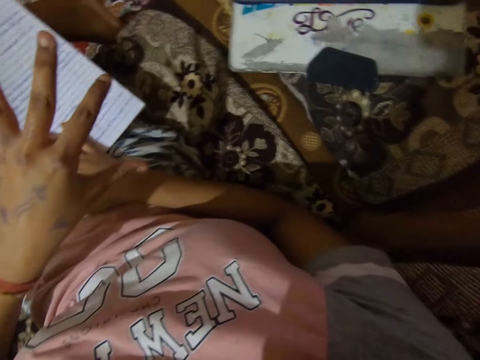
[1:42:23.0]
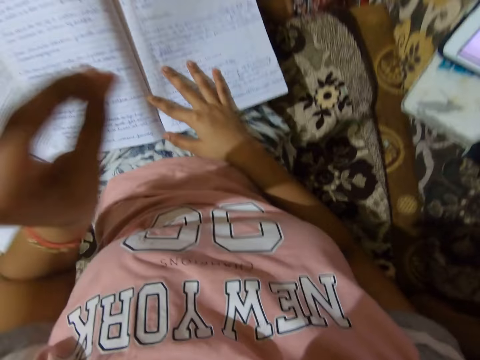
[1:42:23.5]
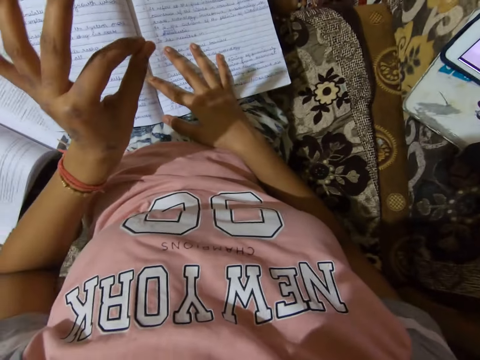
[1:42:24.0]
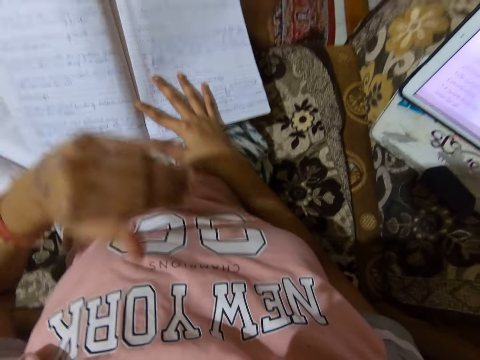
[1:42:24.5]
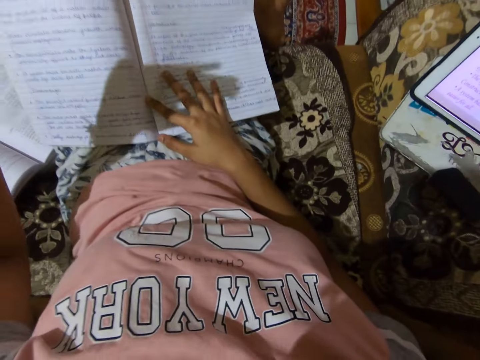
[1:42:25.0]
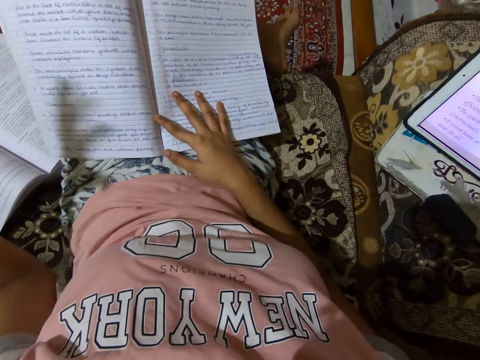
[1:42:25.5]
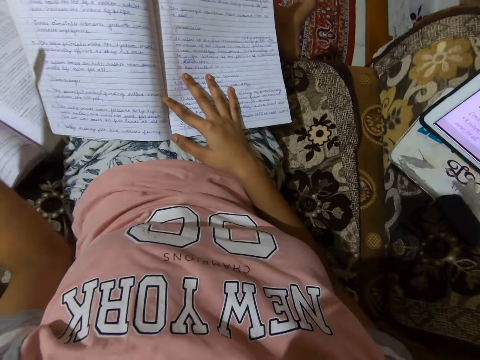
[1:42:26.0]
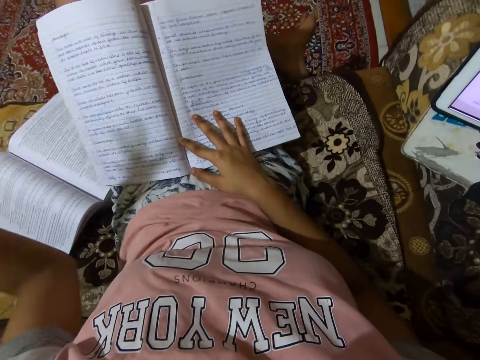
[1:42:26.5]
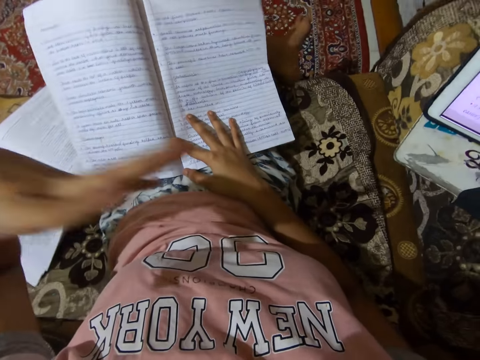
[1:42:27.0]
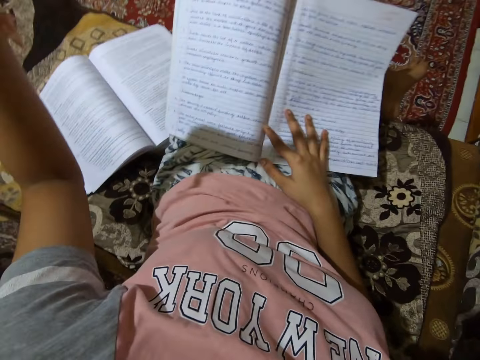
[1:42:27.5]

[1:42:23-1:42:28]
The camera wearer gesticulates with her left hand.

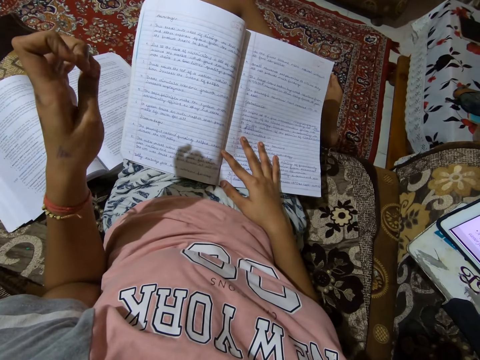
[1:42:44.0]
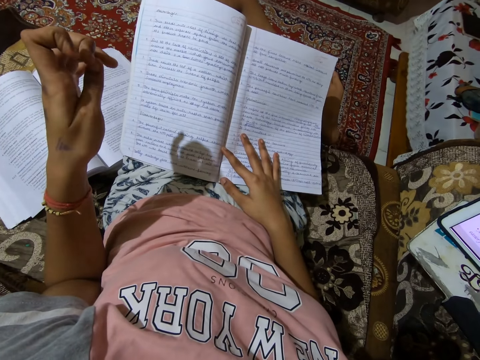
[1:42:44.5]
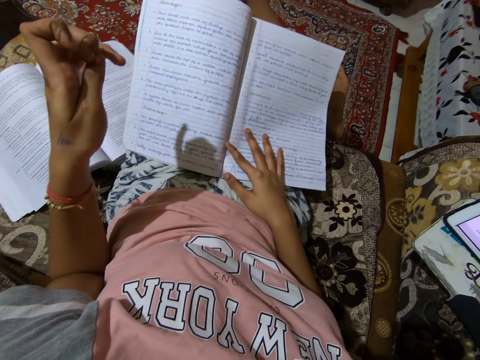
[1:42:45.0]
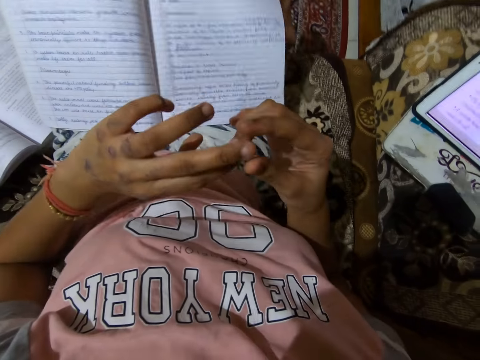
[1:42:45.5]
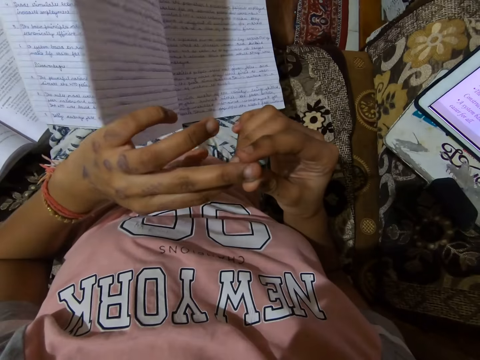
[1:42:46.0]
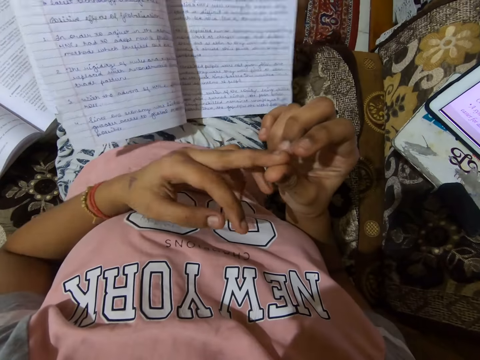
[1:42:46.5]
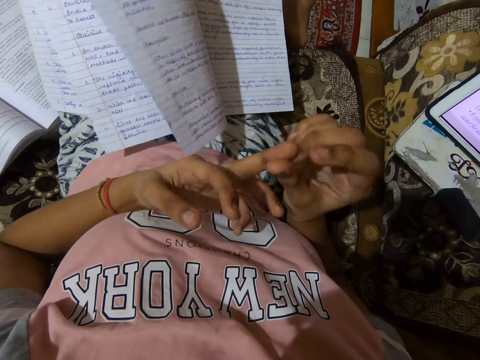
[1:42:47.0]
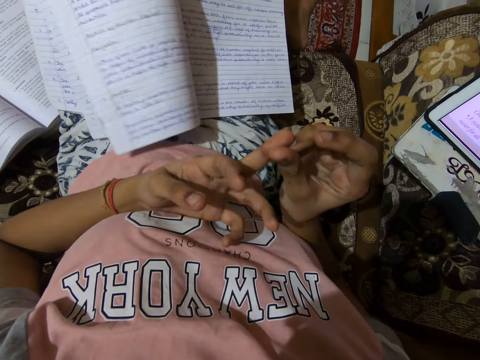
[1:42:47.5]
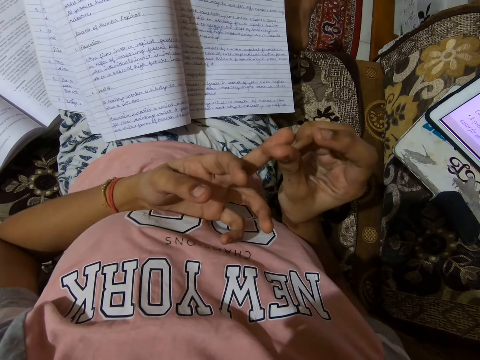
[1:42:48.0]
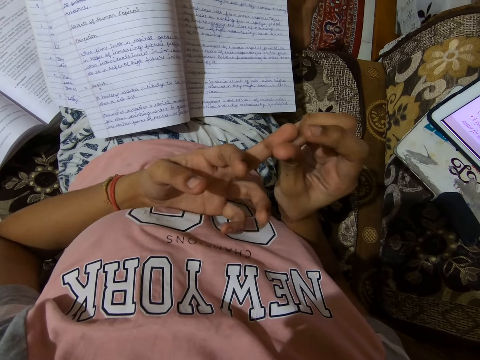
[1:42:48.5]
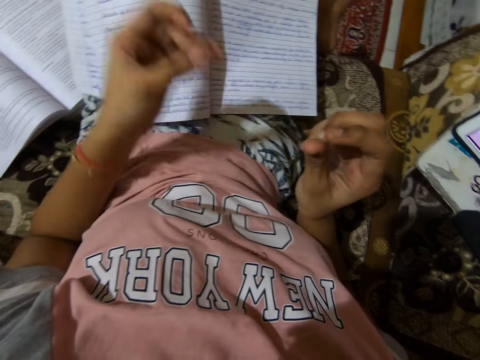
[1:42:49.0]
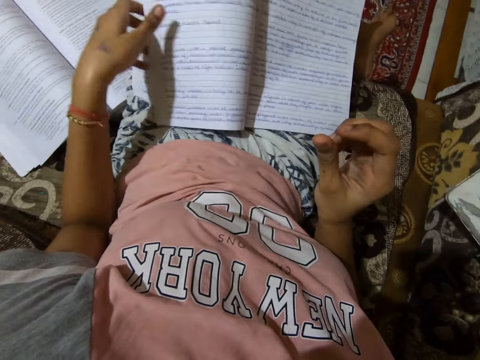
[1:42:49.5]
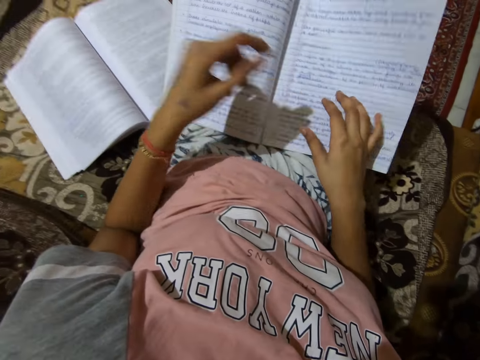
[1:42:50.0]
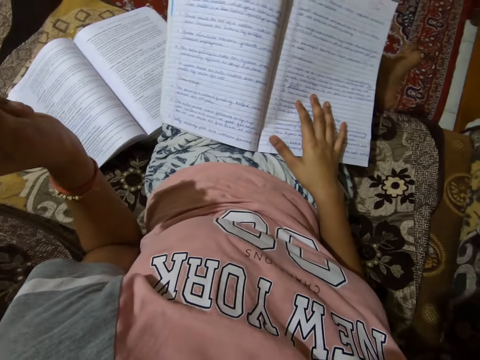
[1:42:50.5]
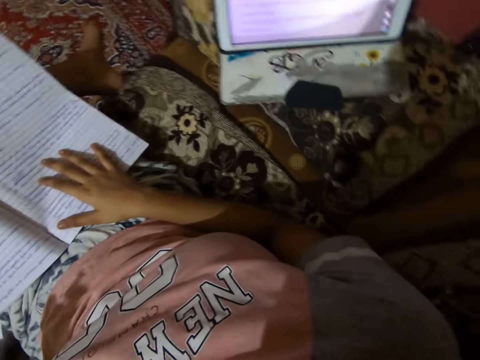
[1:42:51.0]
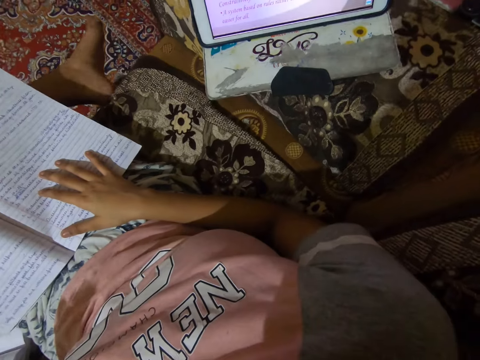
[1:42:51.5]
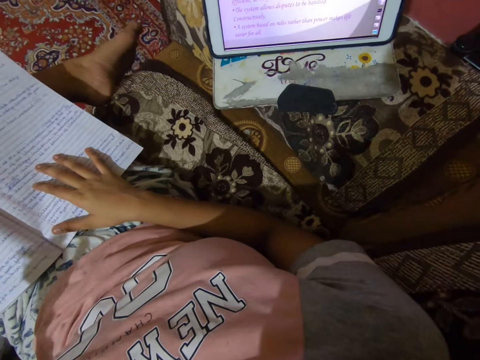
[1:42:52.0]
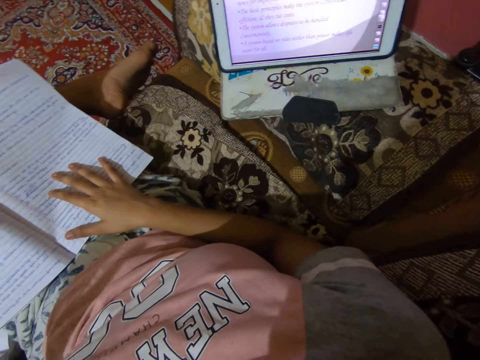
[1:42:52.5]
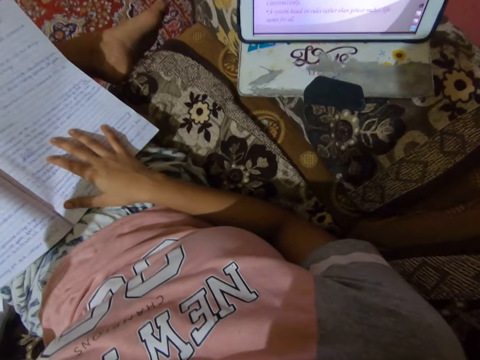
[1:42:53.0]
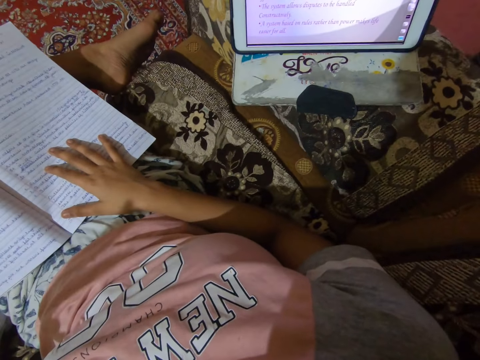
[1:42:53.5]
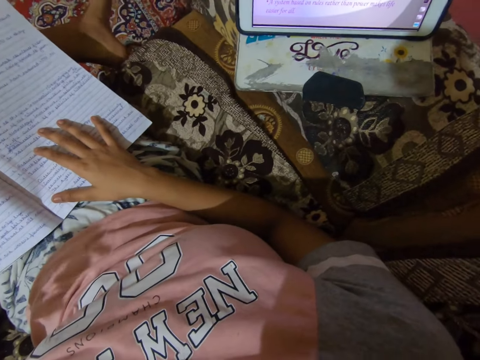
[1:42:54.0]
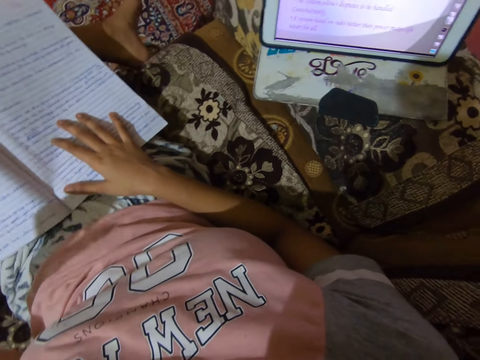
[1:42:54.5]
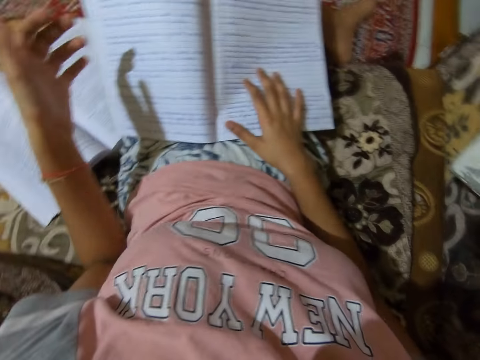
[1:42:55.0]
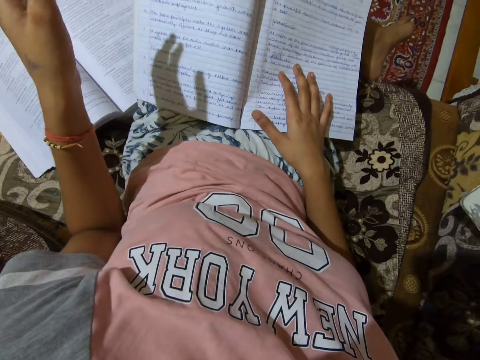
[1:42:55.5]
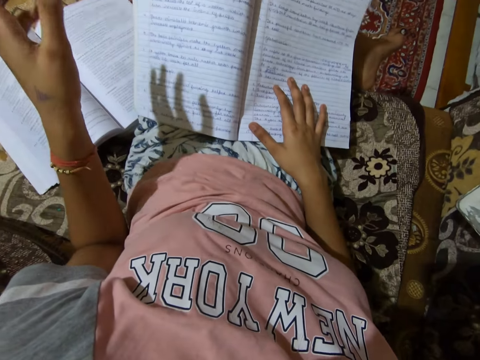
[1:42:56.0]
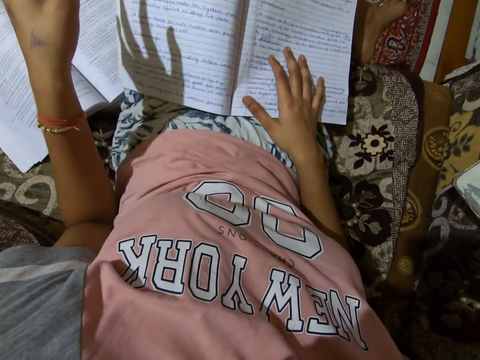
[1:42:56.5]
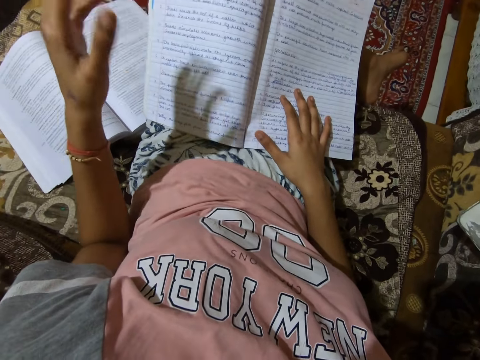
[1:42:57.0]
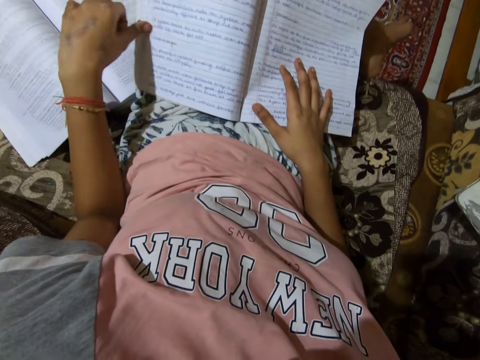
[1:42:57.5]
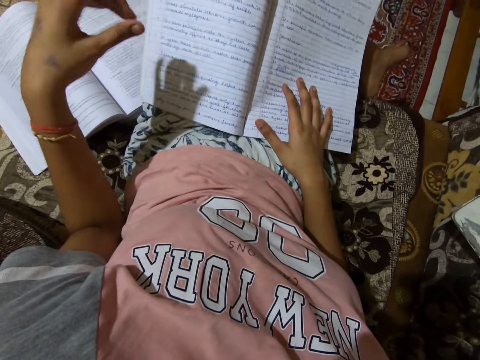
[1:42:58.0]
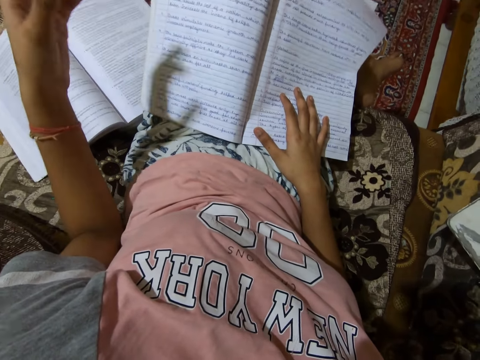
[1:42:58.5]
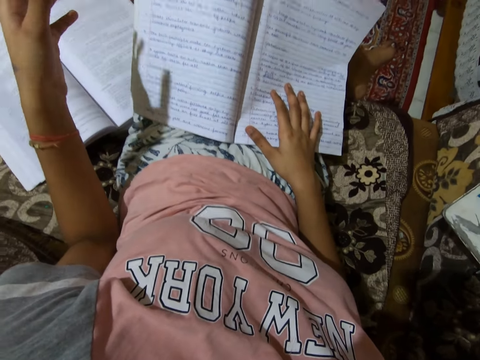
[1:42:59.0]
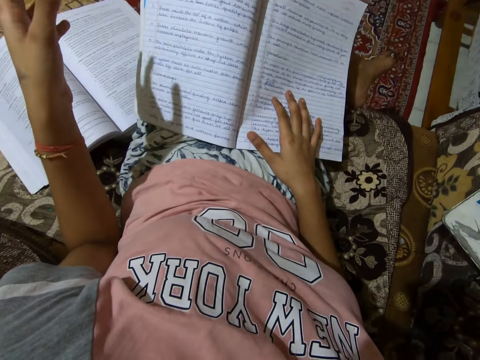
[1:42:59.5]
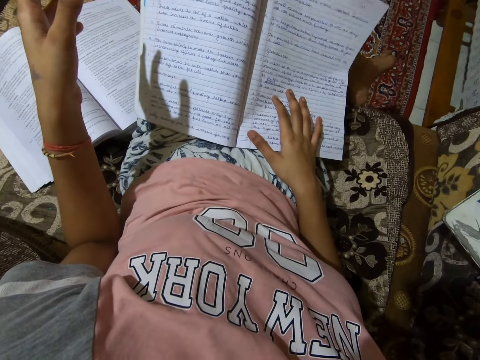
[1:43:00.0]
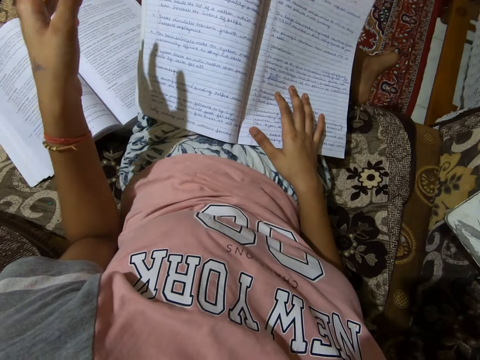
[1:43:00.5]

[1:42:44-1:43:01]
The camera wearer removes her right hand from the notebook. She checks the fingers. She turns the pages of the book. She places her right hand on the notebook. She turns around. She reads from the notebook or tablet aloud. She reads the book.

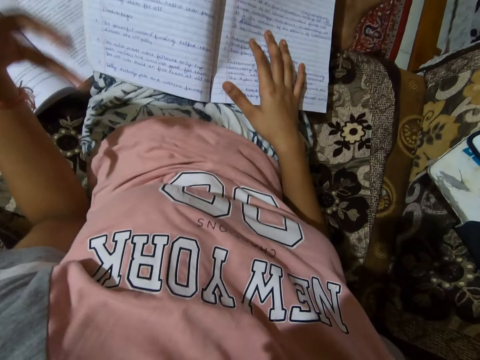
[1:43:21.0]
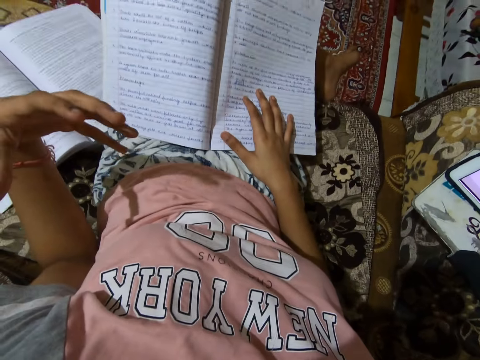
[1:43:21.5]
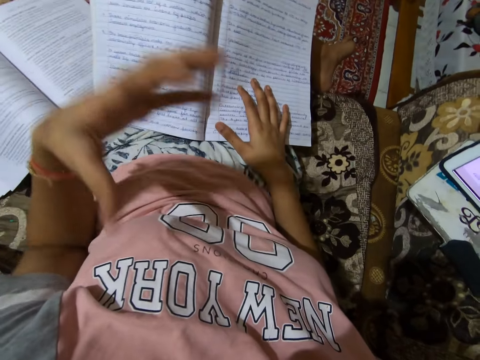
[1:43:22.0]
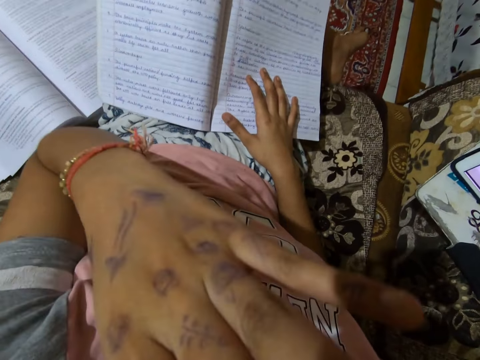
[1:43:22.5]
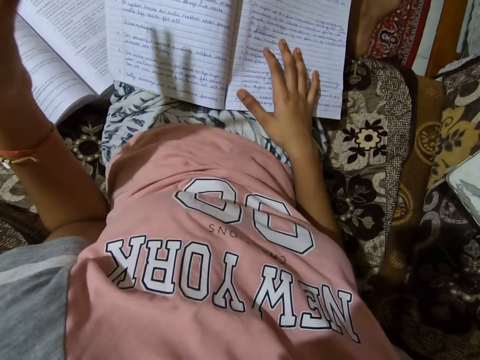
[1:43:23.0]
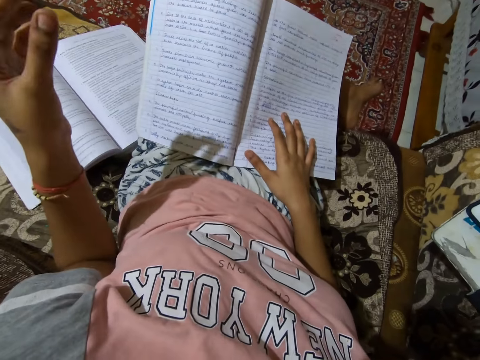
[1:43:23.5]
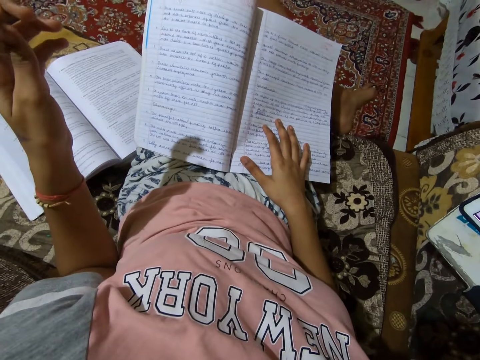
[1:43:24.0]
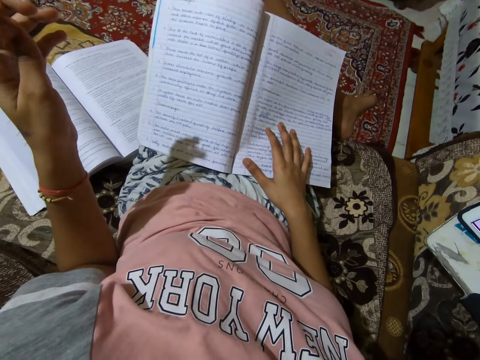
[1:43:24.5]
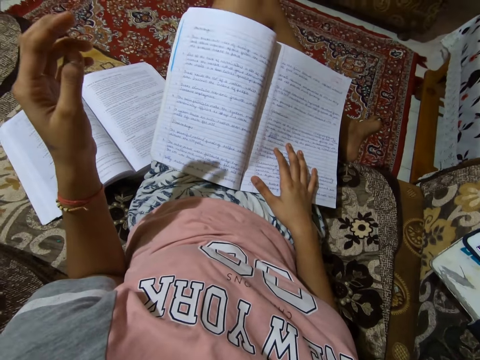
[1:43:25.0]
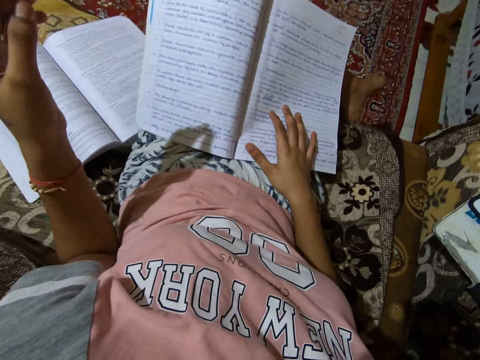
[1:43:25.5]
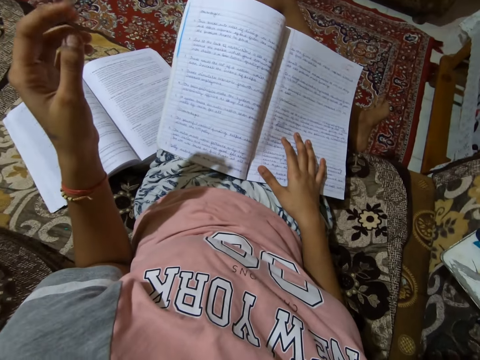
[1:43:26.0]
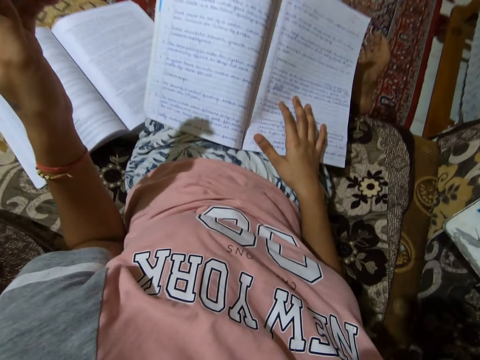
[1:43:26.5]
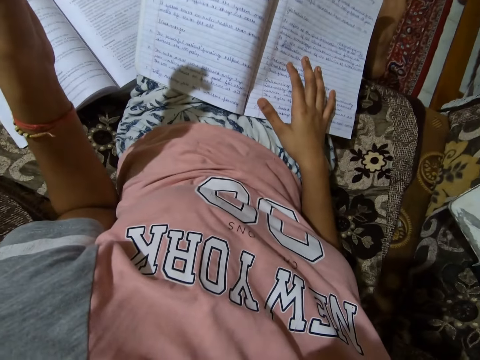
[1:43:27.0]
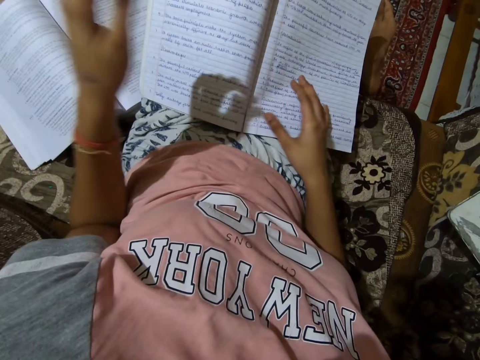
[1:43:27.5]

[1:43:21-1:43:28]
The camera wearer touches her face and removes her hand from her face.
